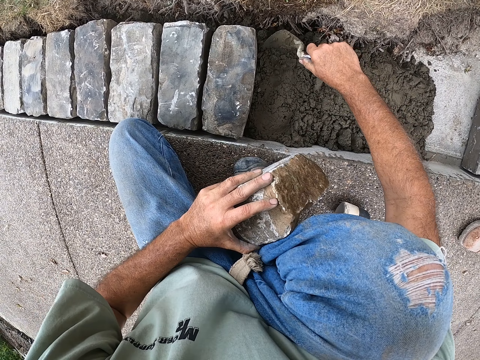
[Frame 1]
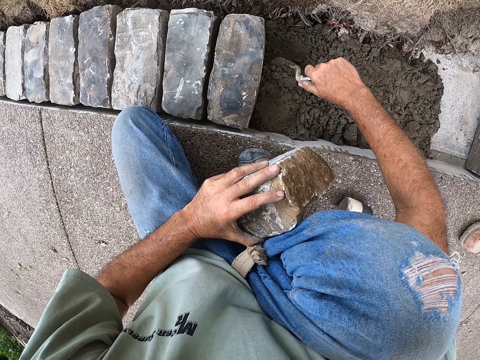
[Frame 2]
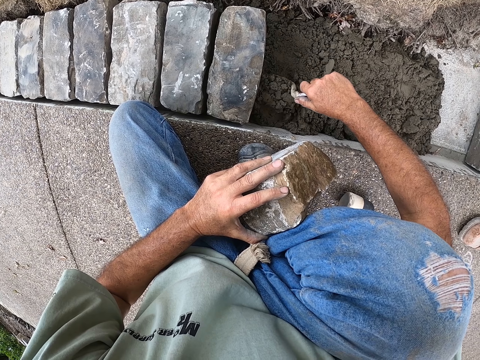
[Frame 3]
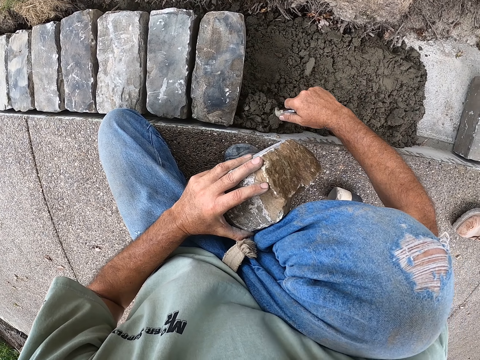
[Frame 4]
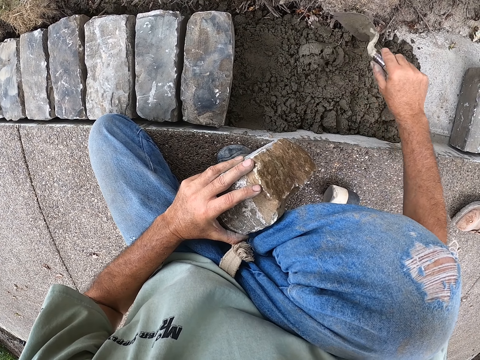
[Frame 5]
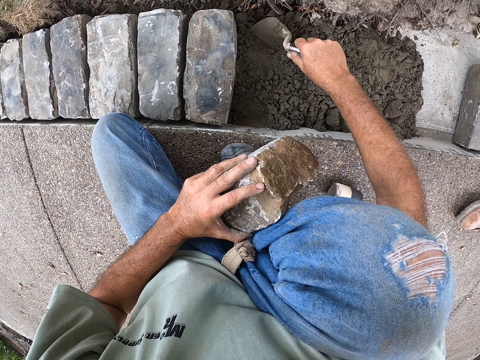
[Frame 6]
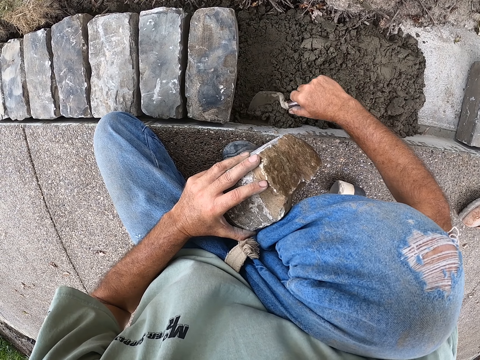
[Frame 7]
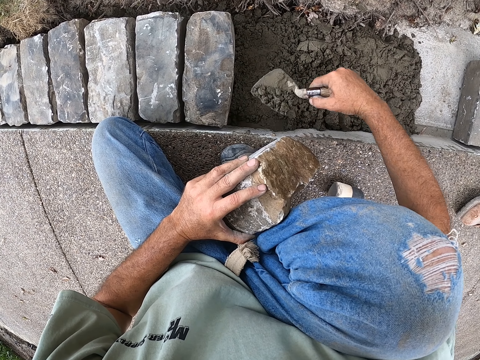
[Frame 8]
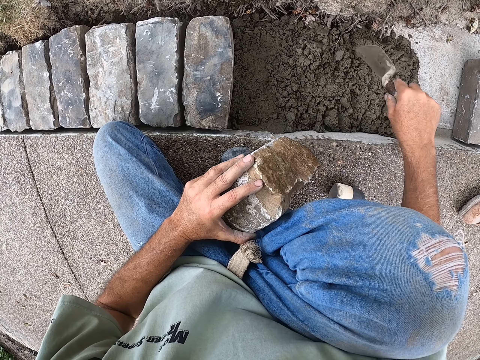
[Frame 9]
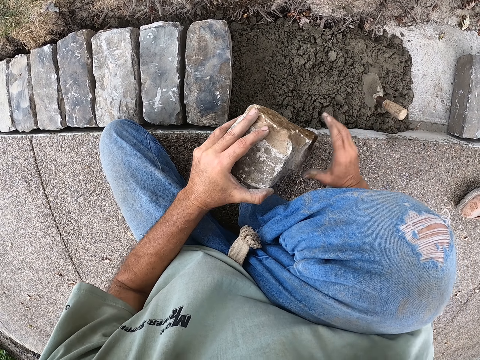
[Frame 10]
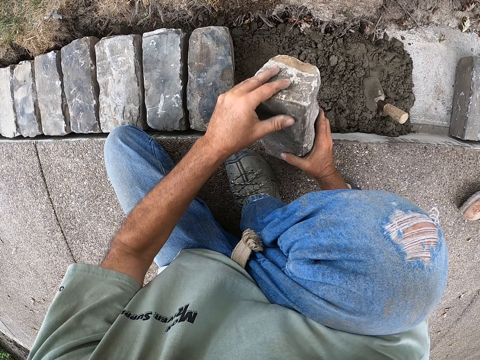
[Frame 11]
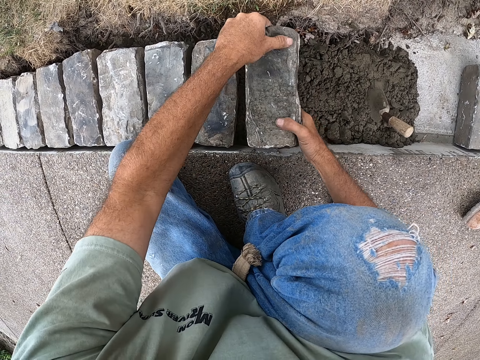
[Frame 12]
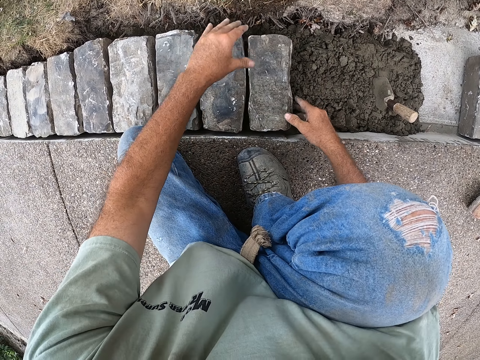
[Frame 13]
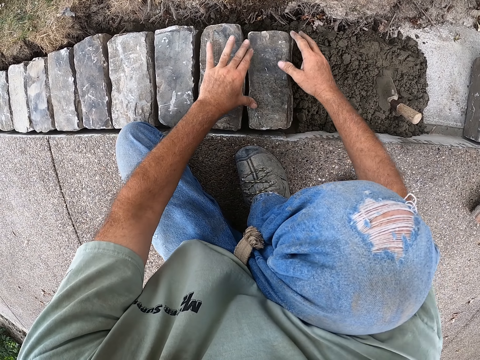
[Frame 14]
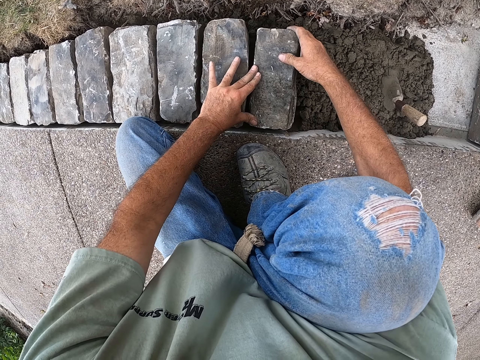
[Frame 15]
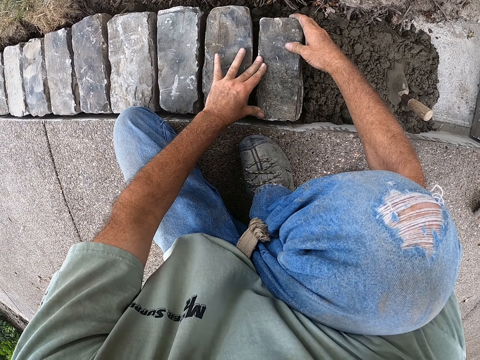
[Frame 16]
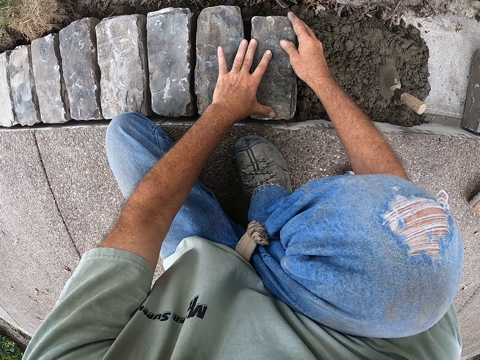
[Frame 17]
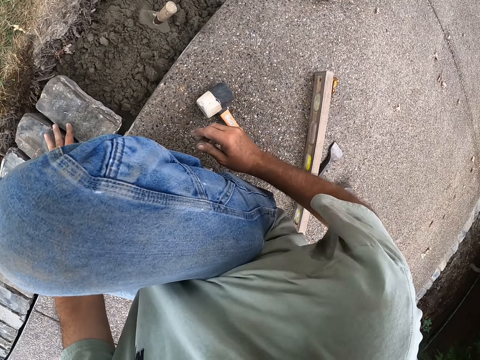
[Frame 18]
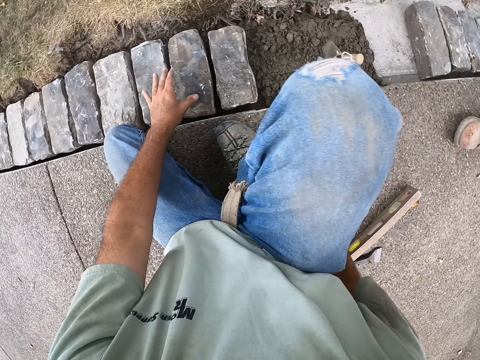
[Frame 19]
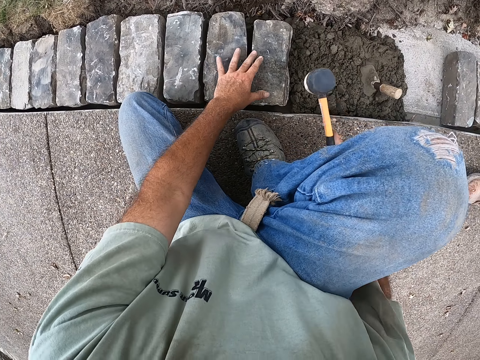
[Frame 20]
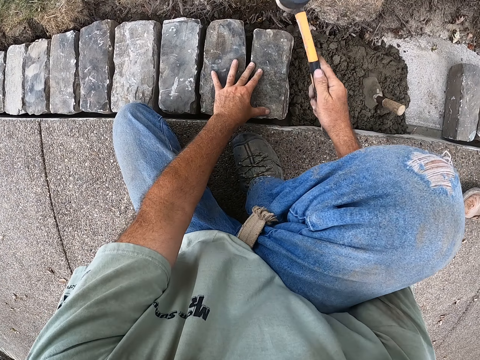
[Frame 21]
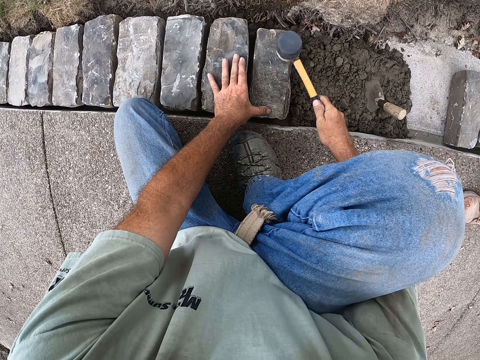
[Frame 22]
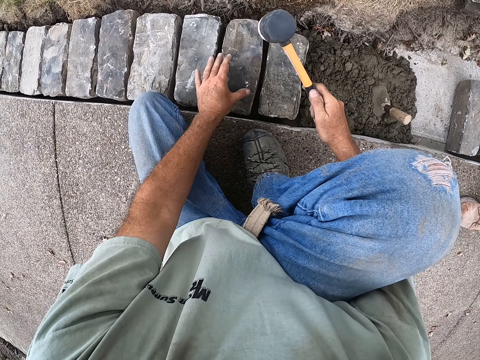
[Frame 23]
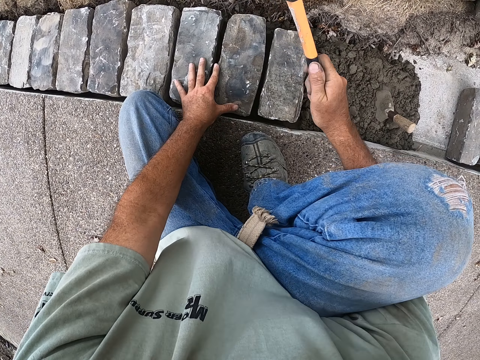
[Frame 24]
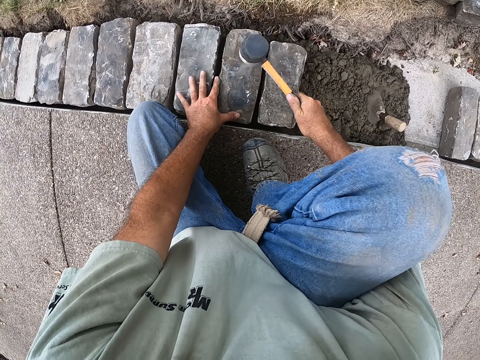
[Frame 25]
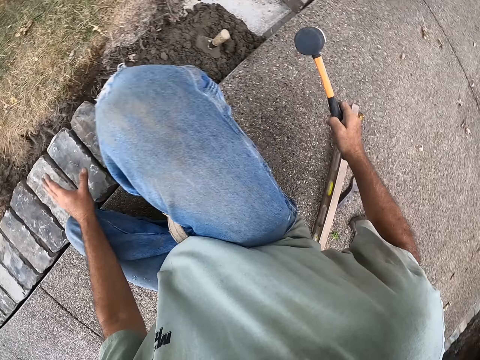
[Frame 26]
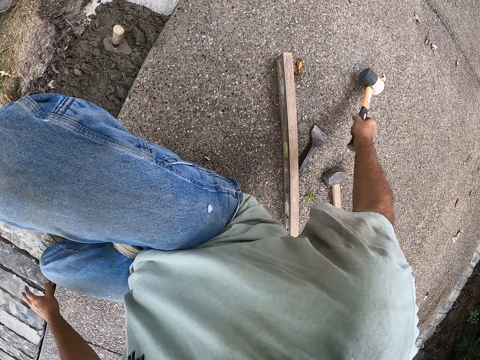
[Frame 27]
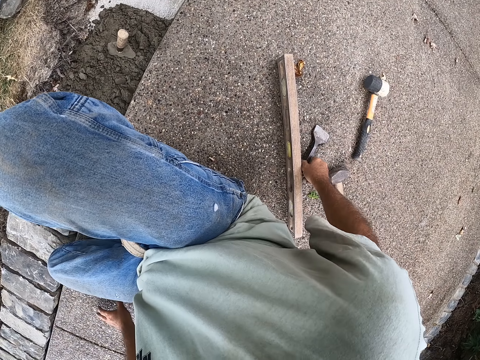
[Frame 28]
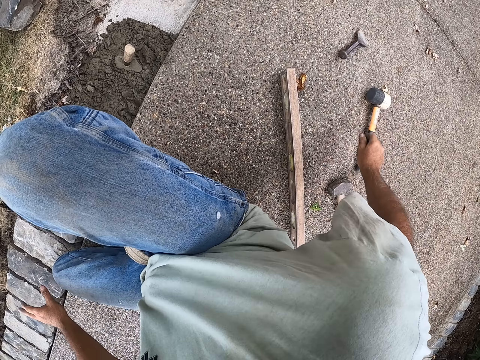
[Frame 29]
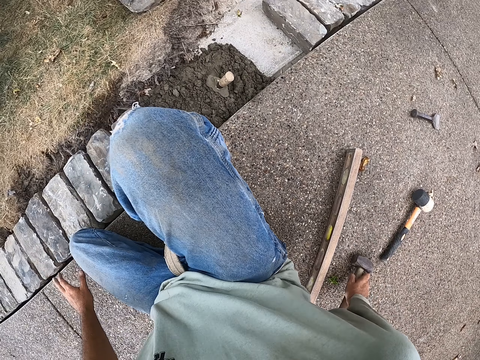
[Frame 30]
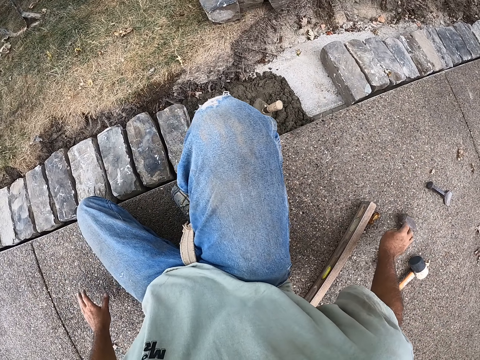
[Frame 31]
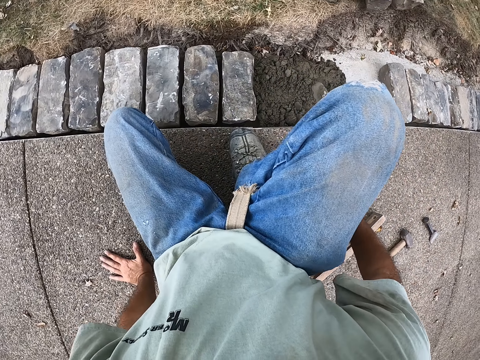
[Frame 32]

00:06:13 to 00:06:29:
The camera wearer picks up the building trowel. They scoop the cement. They scoop the cement again. They place the building trowel down. They place the block down. They pick up the mallet. They hit the block with the mallet. They hit the block with the mallet again. They place the mallet down. They pick up the mallet.

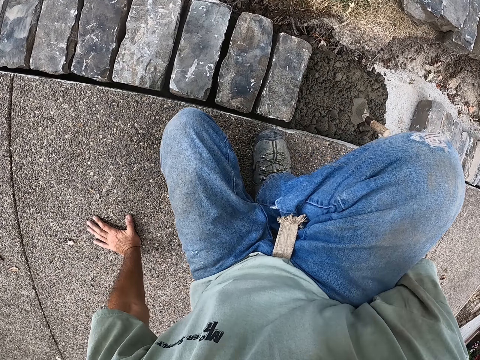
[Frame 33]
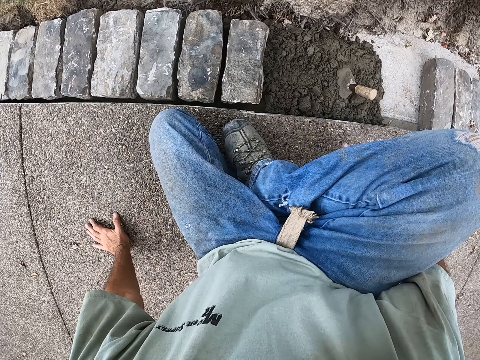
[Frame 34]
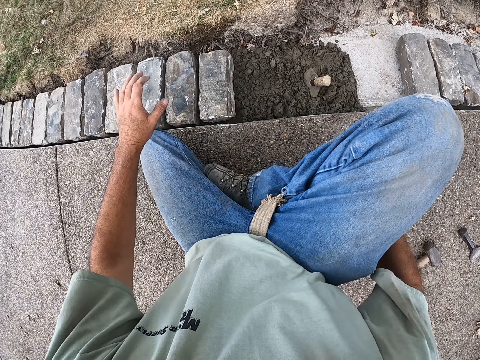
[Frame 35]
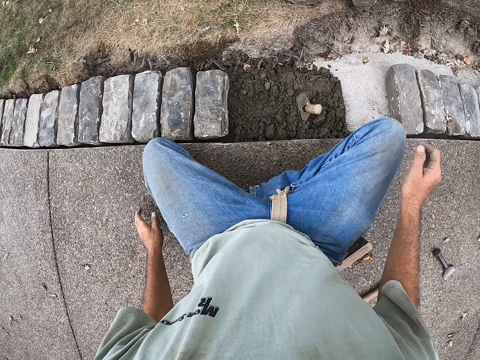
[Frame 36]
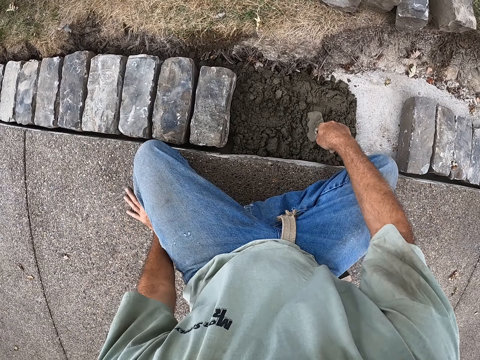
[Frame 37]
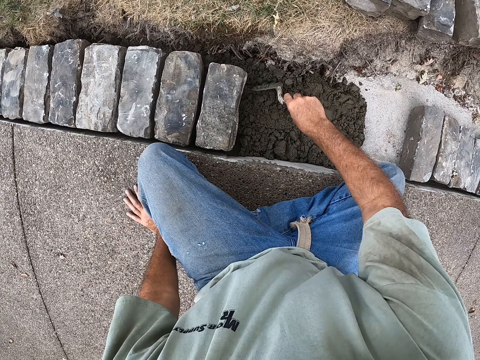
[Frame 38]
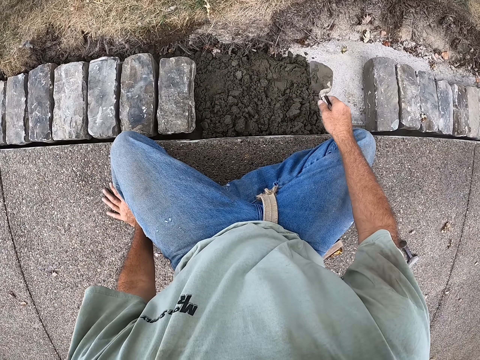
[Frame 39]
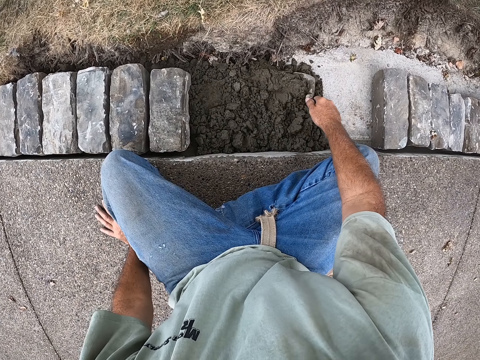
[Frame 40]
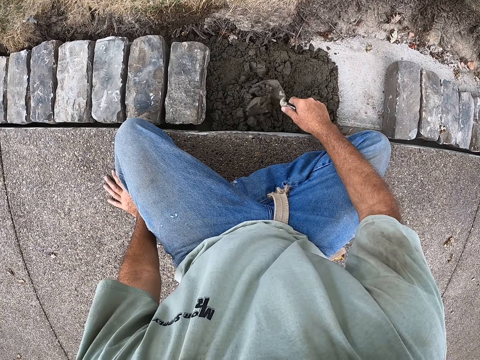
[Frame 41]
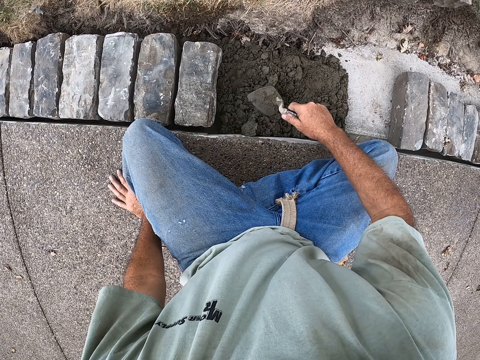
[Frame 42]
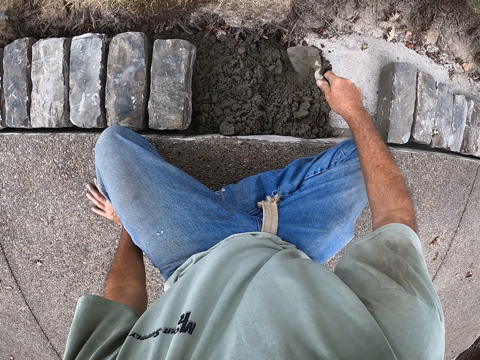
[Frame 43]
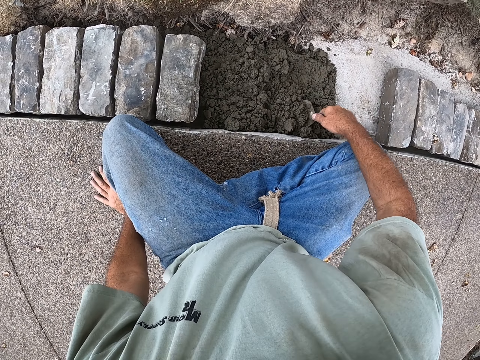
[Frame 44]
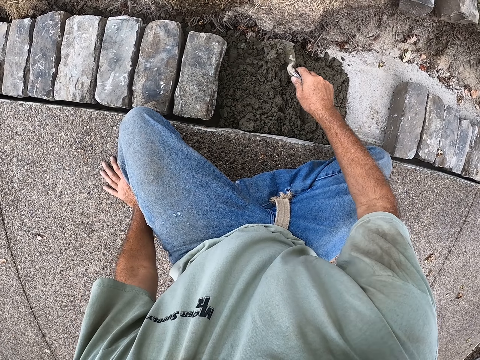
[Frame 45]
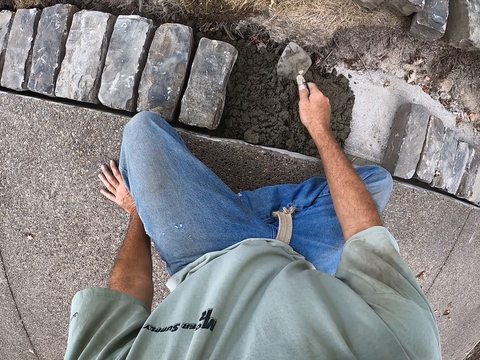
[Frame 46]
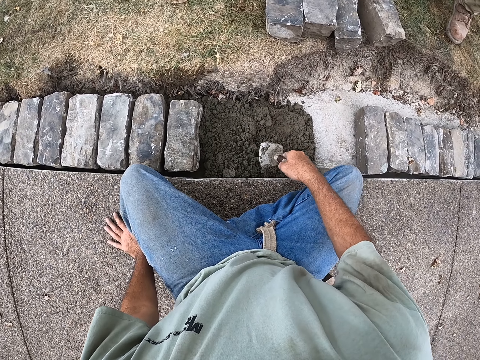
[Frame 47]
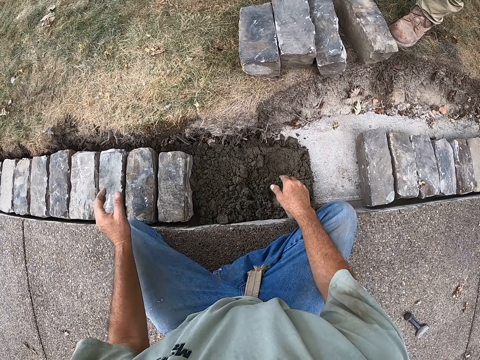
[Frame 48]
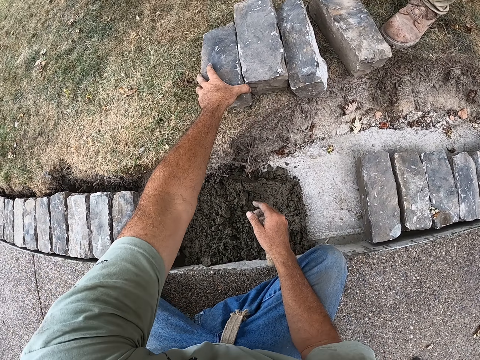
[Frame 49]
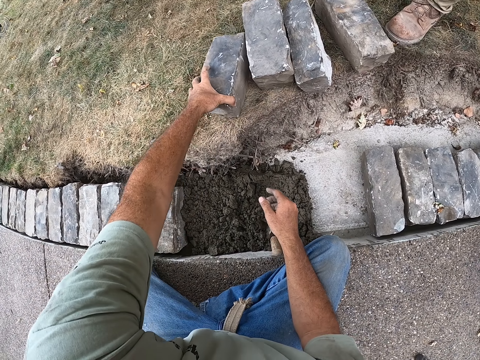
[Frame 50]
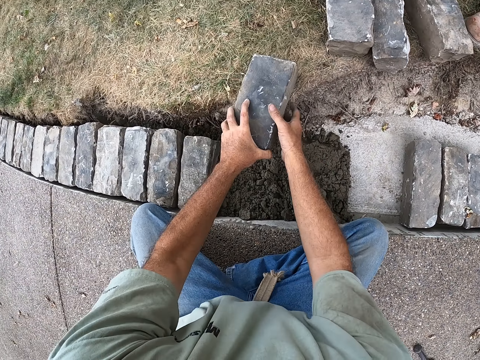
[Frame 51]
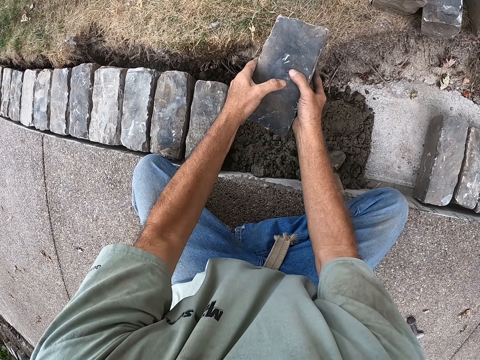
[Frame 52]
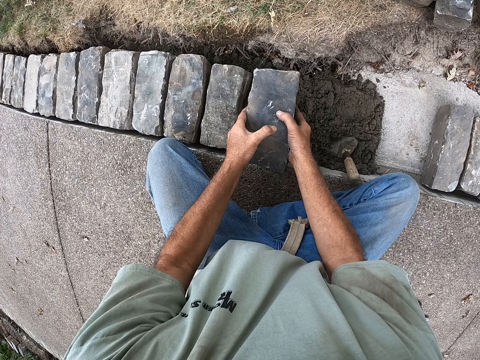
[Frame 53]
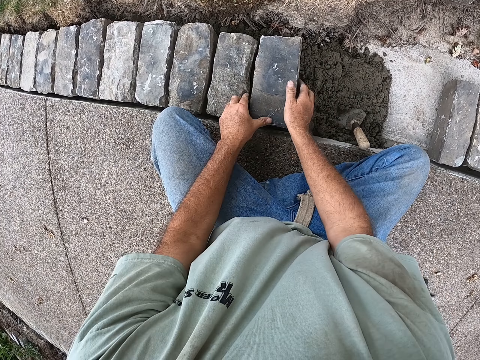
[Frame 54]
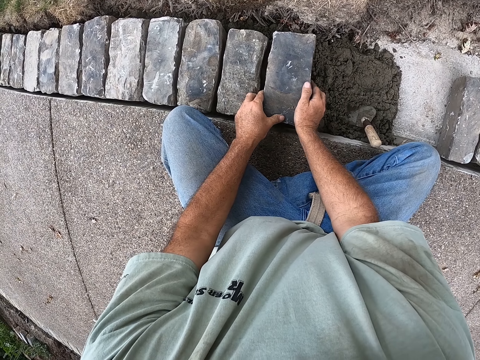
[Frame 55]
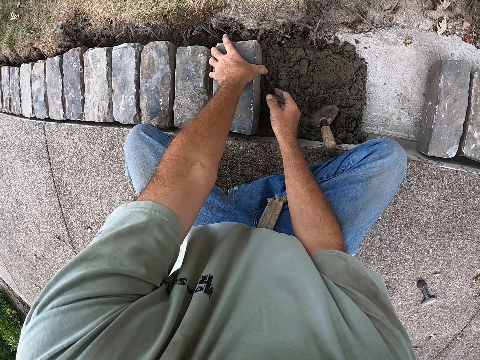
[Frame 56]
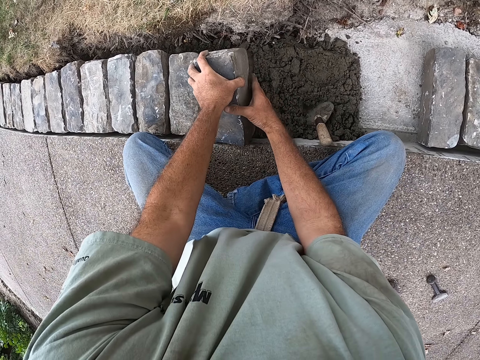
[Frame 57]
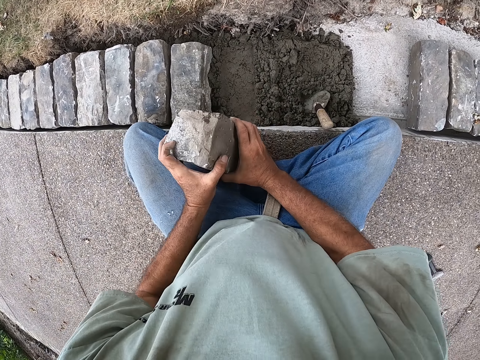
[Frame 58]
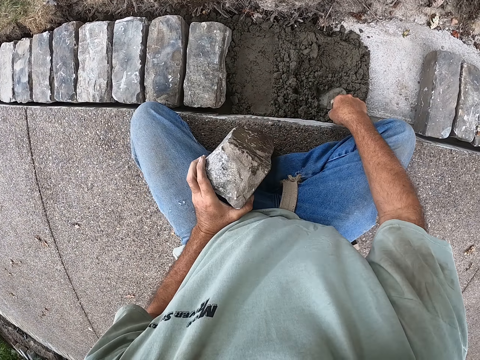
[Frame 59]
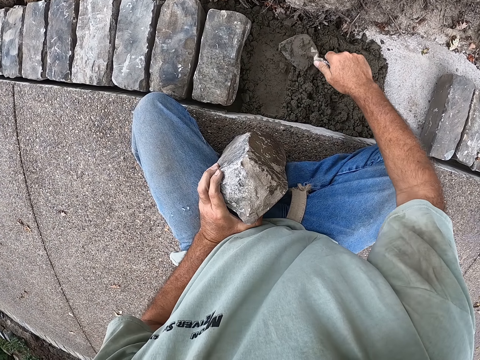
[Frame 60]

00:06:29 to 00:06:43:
The camera wearer moves around. They pick up the building trowel. They spread the cement with the building trowel. They pick up the block. They place the block down. They pick up the block.
